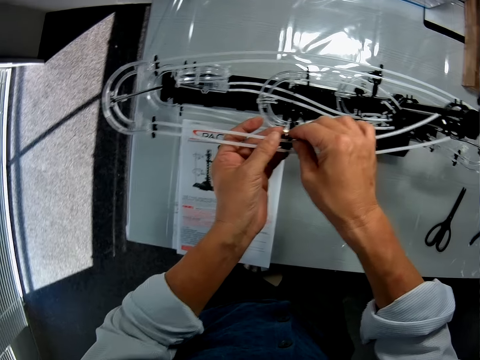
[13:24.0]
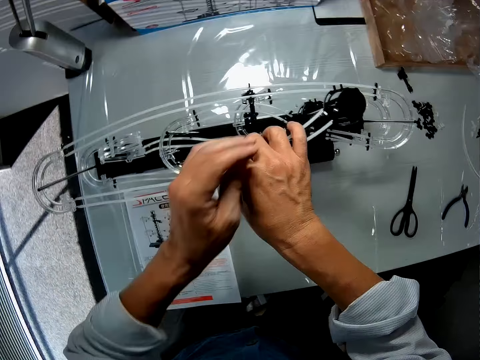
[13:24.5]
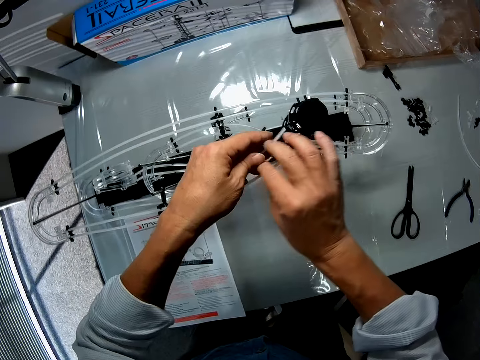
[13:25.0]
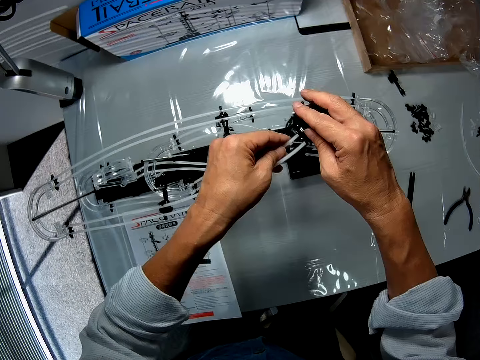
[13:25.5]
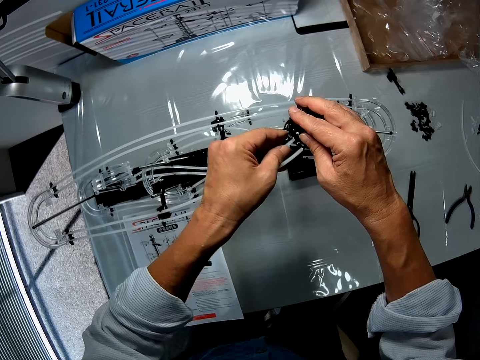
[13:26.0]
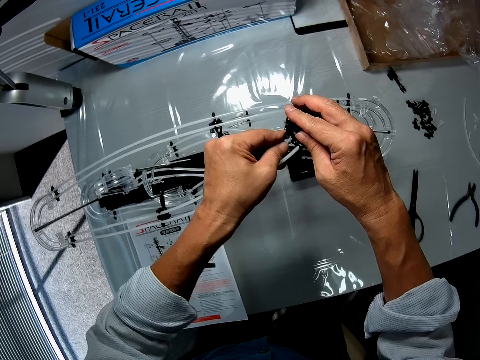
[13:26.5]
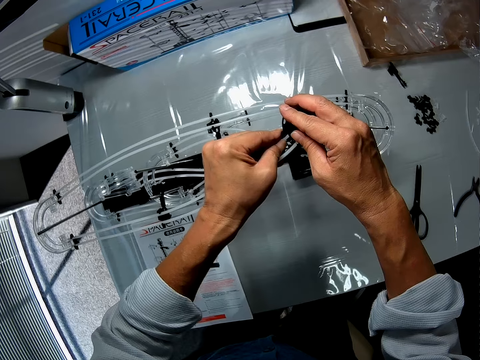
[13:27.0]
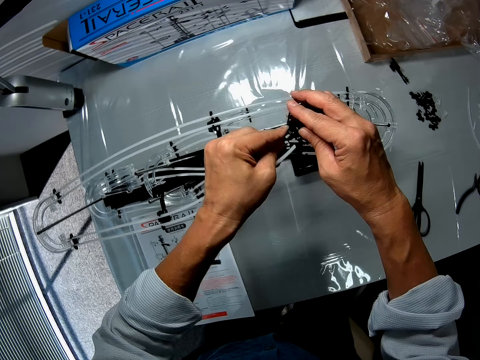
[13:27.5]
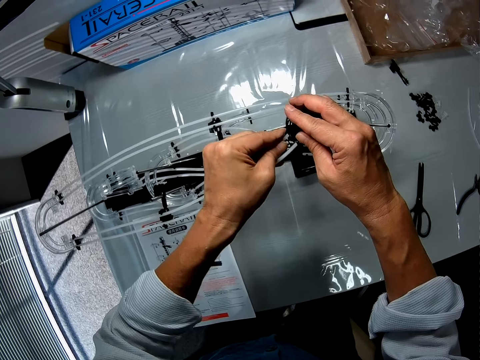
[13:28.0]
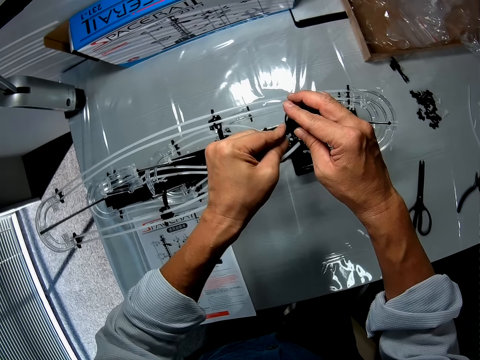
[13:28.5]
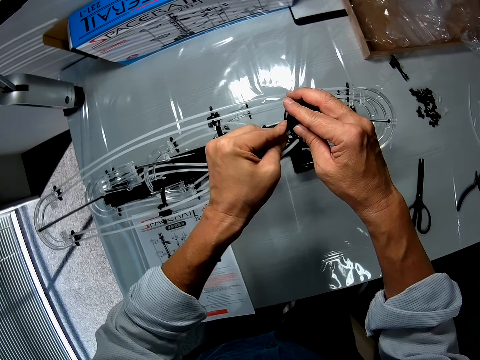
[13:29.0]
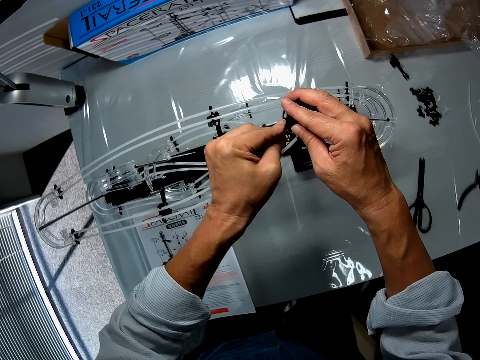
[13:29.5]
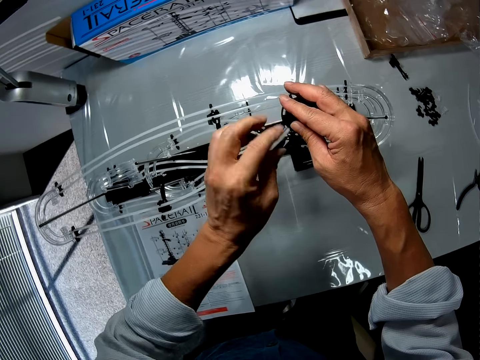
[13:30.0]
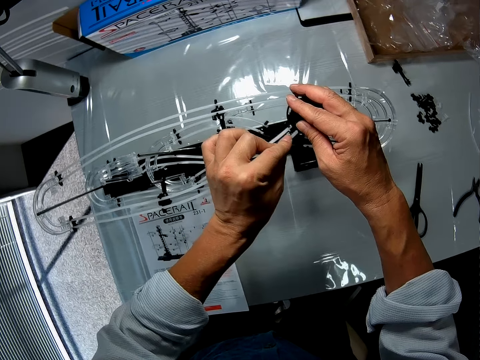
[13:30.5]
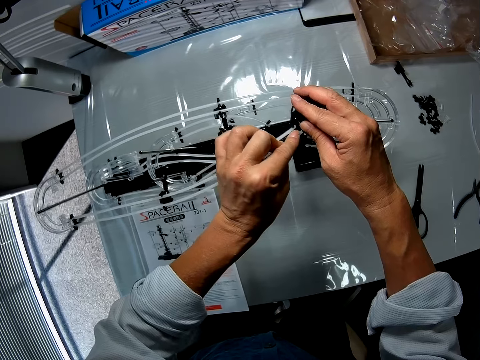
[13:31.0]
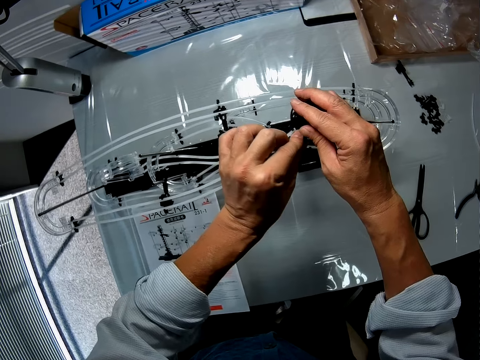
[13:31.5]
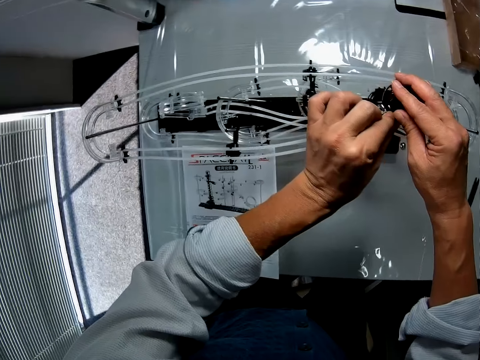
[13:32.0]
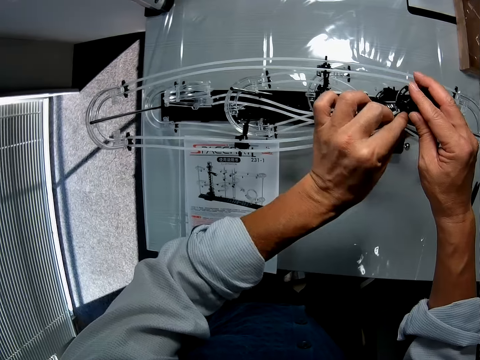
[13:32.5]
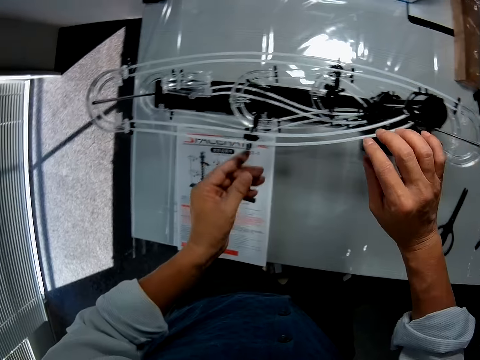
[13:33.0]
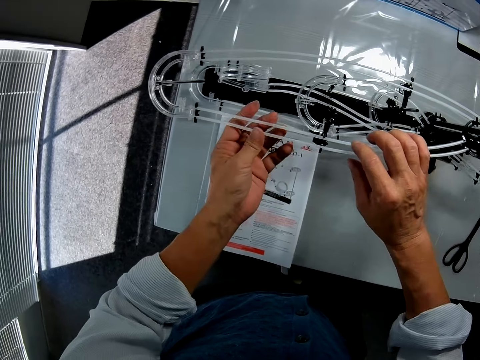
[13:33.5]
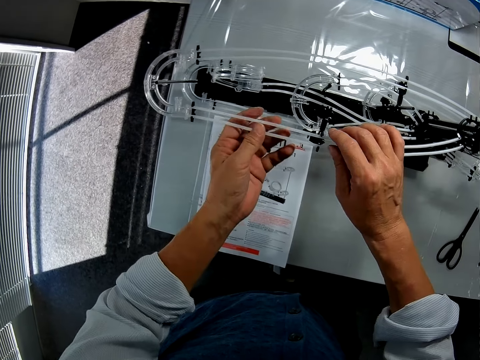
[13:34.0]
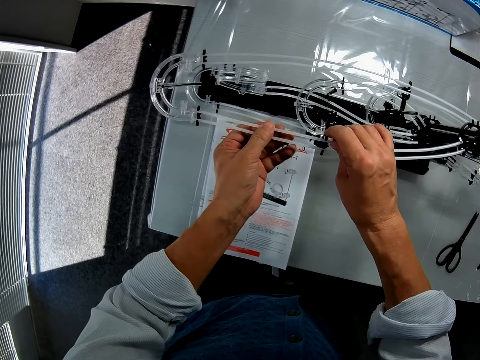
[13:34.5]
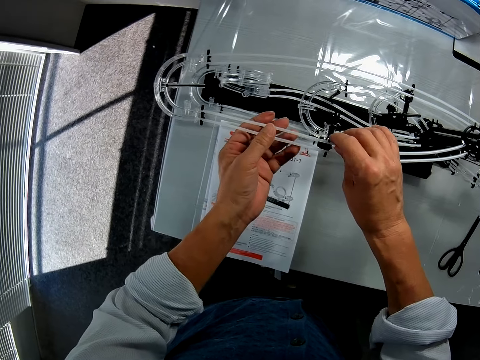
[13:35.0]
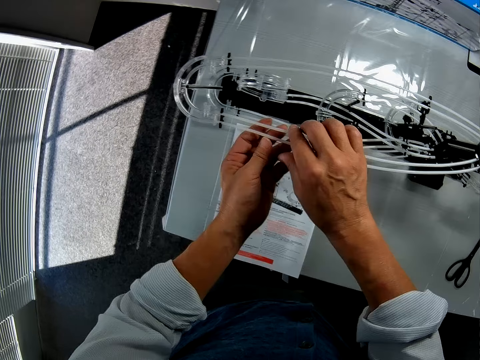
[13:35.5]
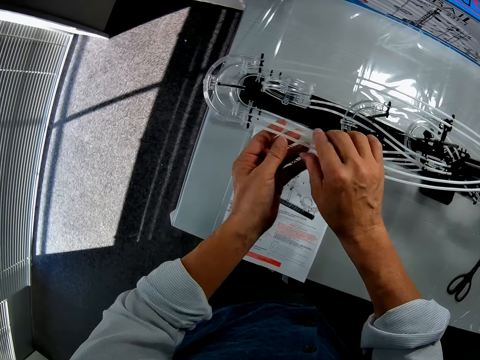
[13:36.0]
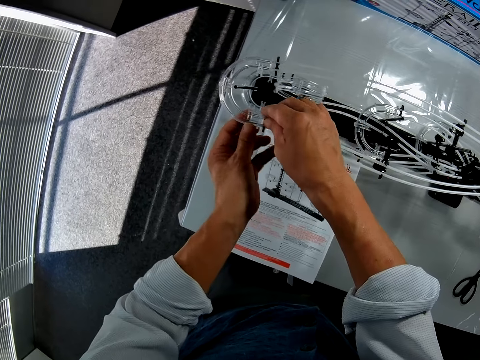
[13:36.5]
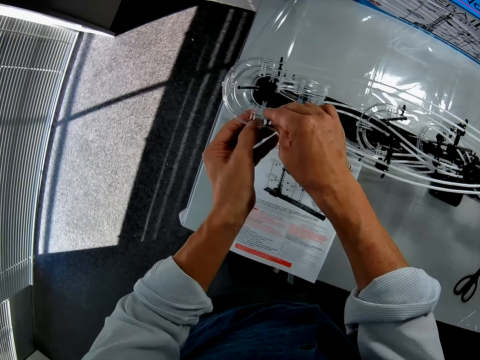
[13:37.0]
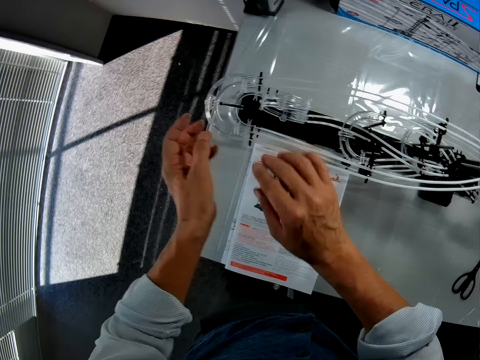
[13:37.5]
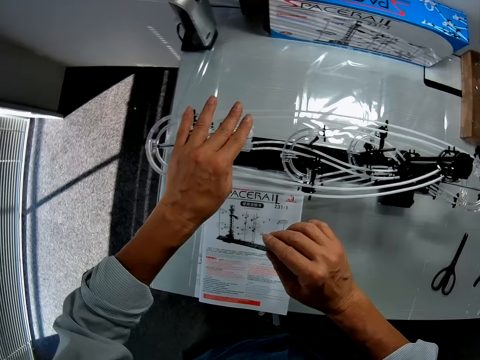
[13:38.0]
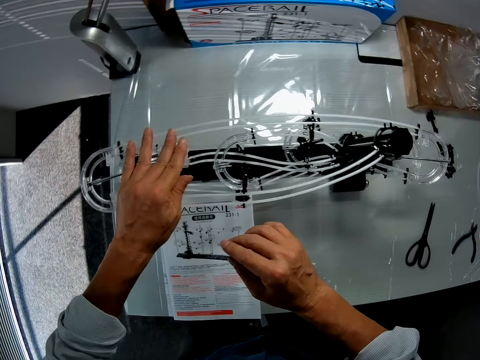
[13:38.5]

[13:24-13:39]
The camera wearer fixes the space rail. They touch the space rail part. They touch it again.

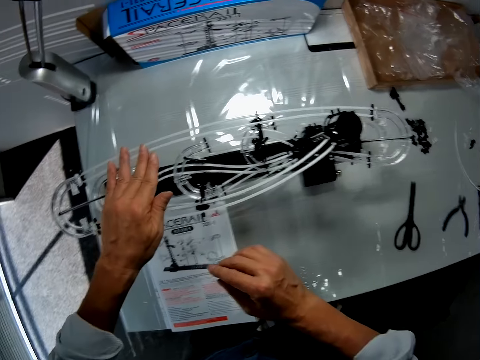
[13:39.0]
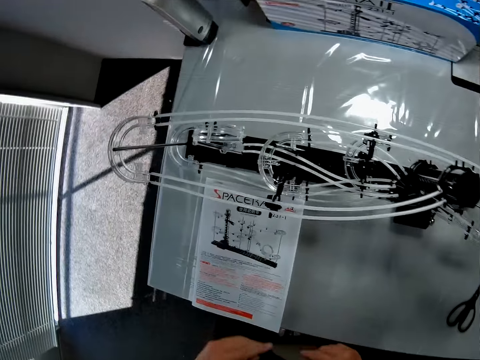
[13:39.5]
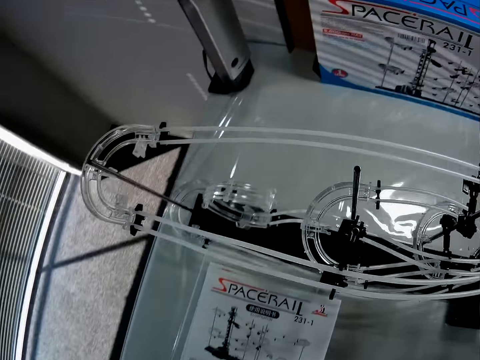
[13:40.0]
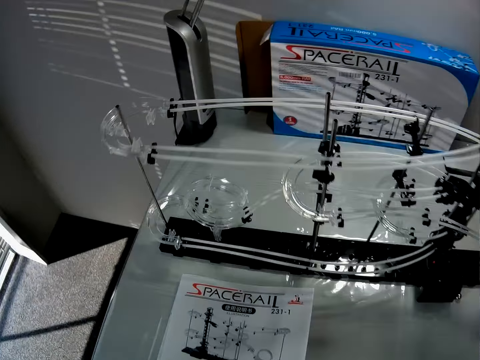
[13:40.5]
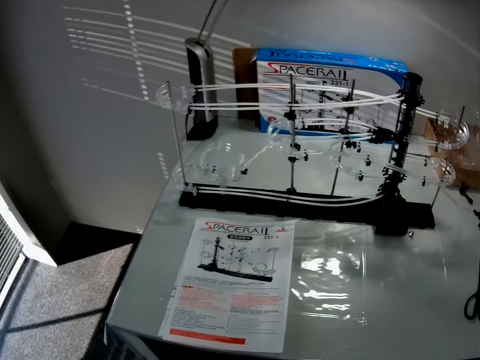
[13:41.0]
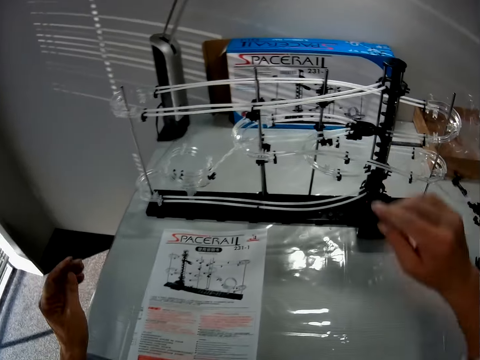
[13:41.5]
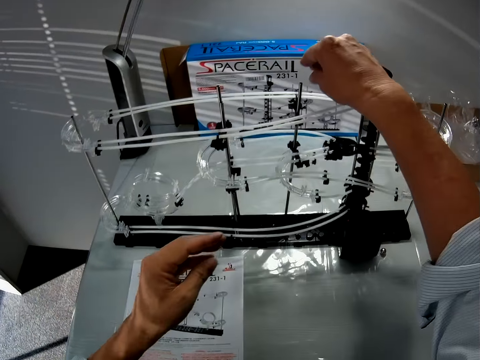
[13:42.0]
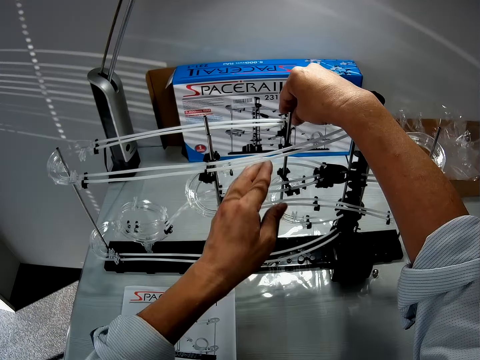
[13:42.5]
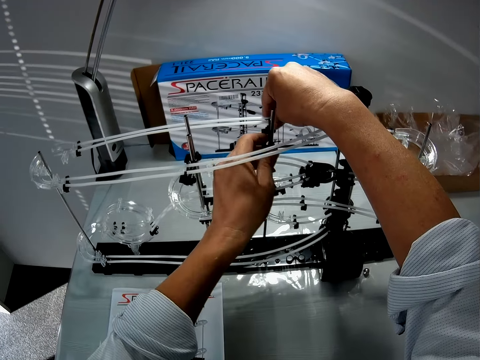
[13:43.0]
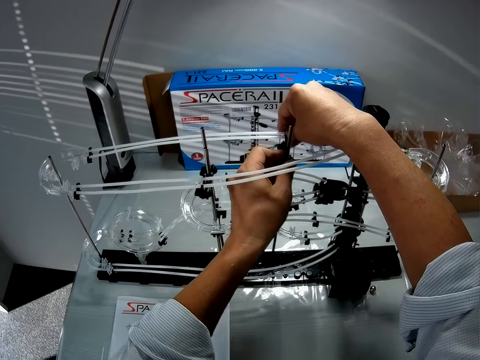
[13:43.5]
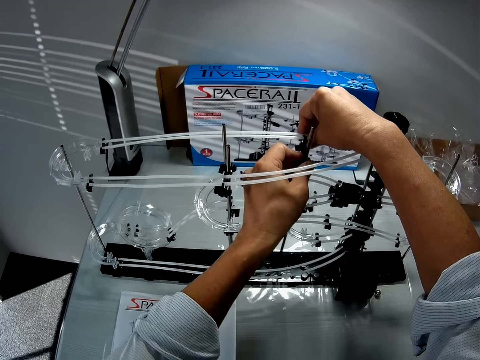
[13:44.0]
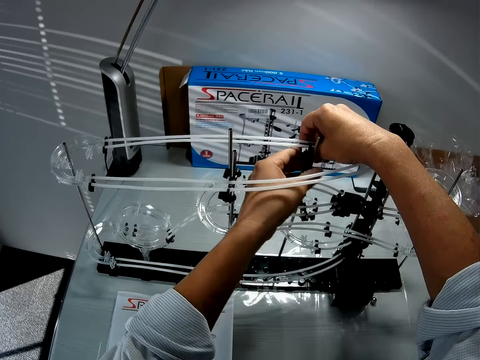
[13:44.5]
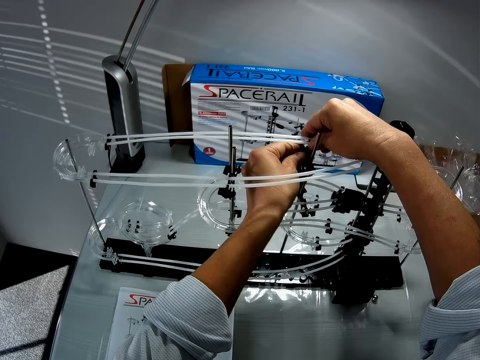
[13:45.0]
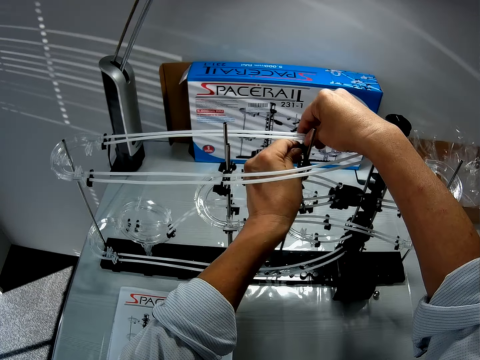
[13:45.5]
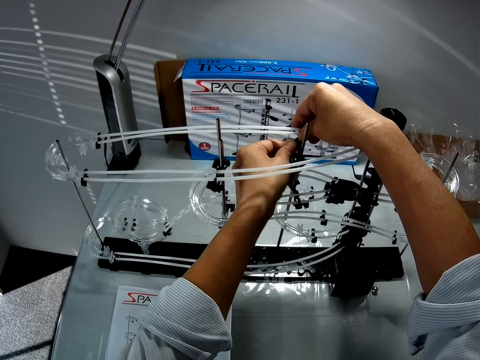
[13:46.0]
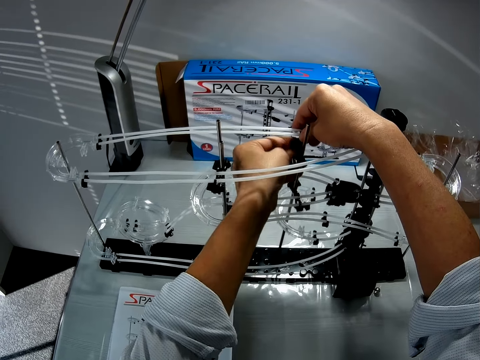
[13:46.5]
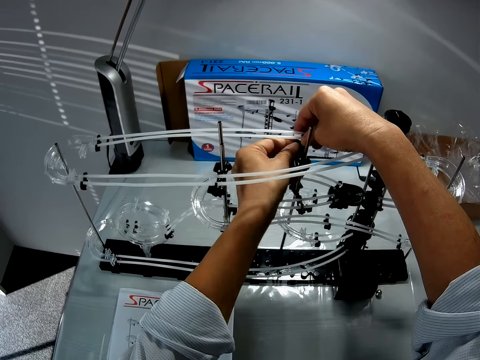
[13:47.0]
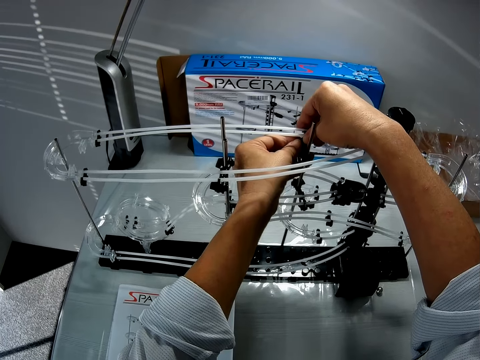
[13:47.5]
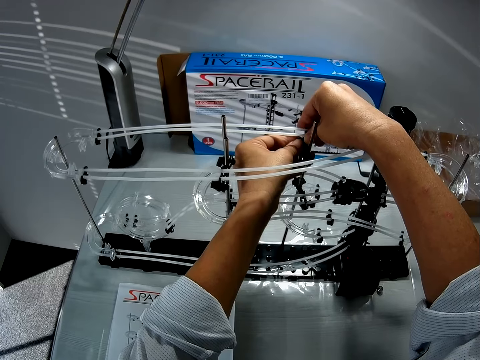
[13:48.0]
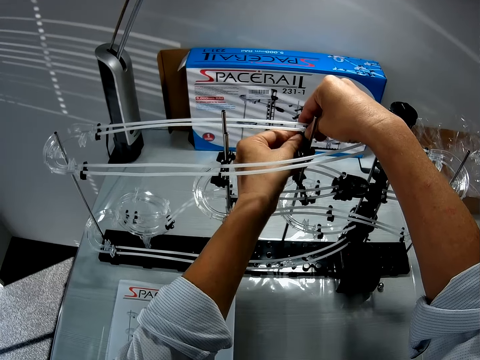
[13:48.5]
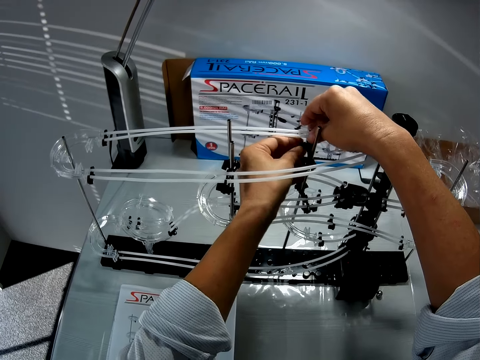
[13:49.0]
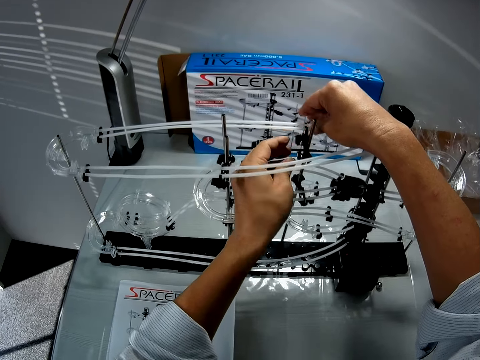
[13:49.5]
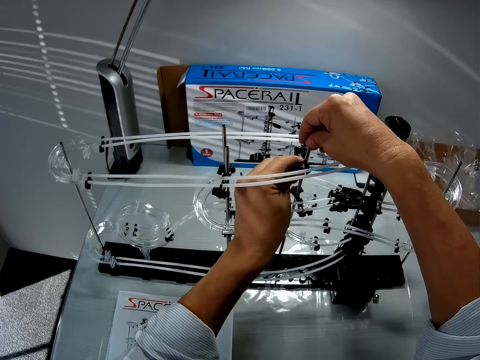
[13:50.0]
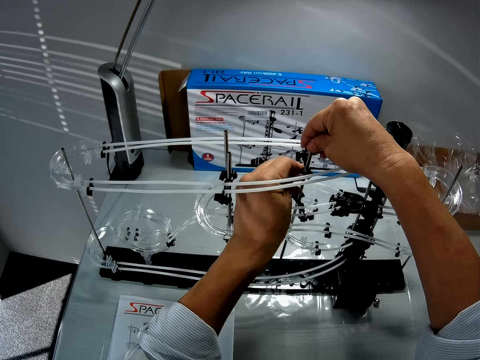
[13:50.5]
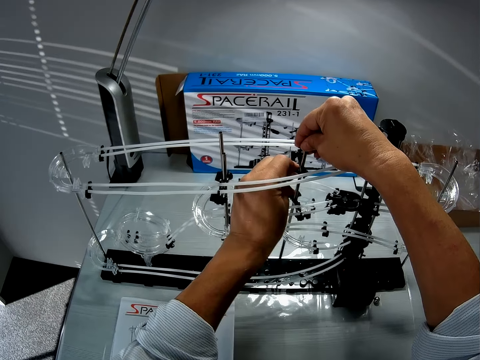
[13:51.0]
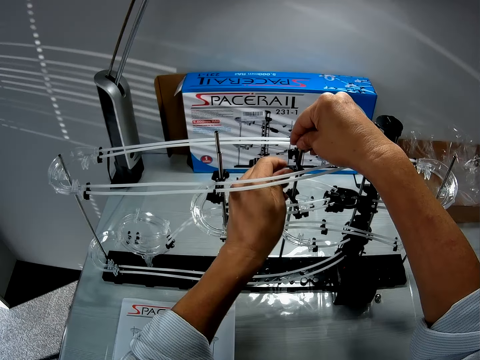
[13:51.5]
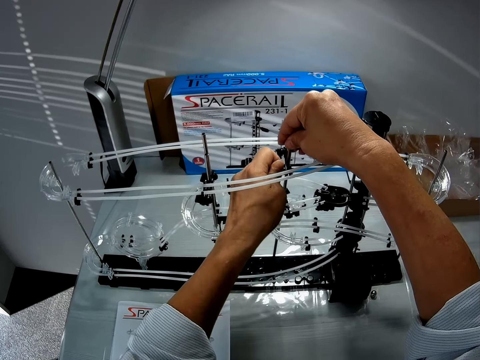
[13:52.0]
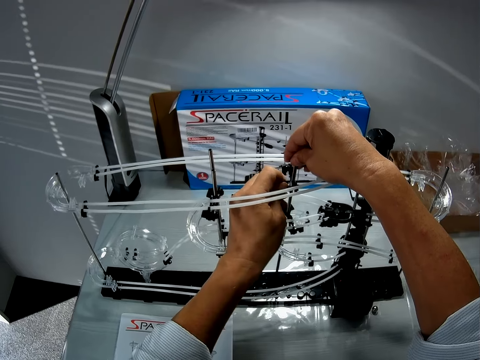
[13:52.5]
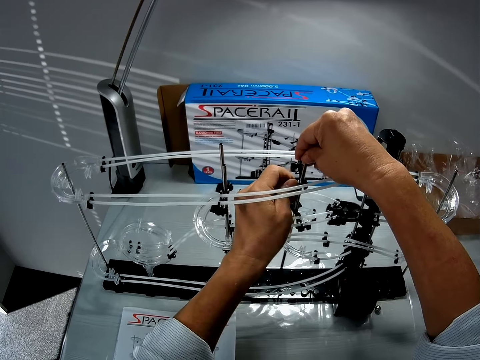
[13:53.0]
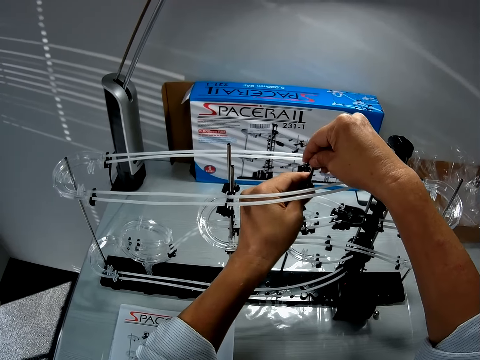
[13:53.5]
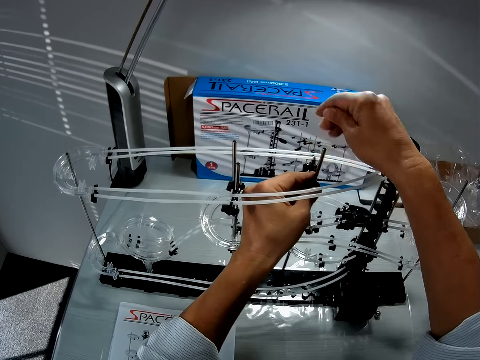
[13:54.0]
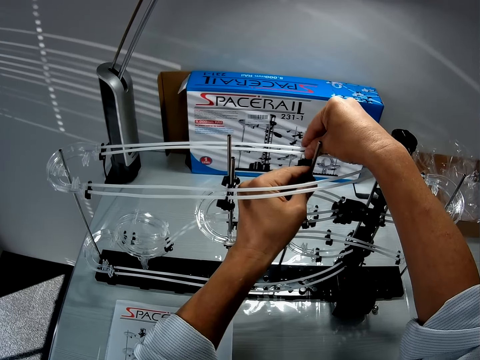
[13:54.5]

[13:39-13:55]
The camera wearer moves their hand on the space rail part. They touch the space rail part. They tighten an arm wrench. They loosen a see saw part.
